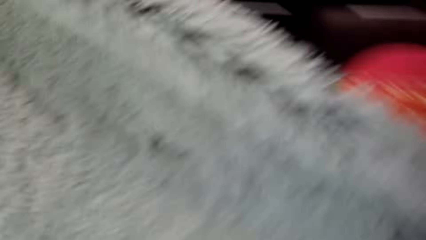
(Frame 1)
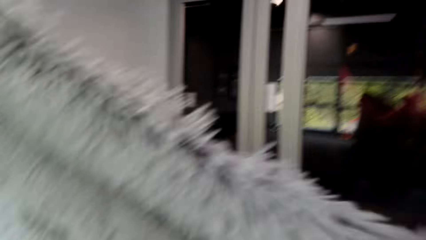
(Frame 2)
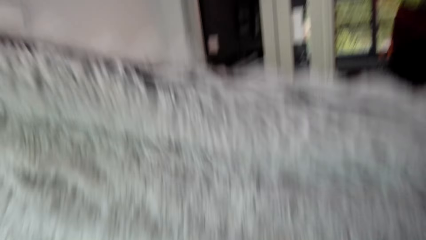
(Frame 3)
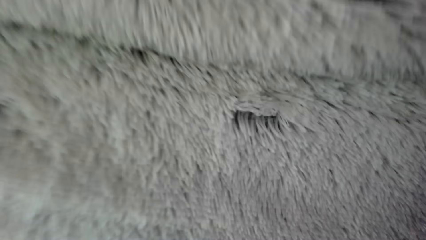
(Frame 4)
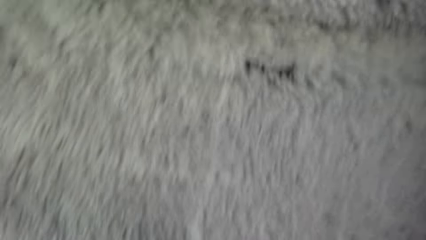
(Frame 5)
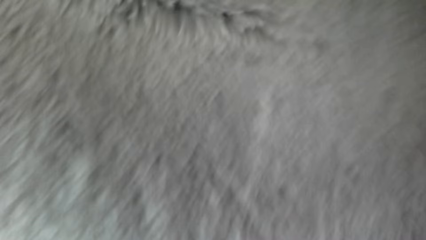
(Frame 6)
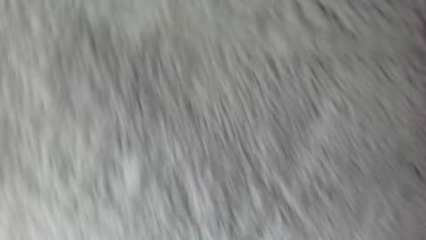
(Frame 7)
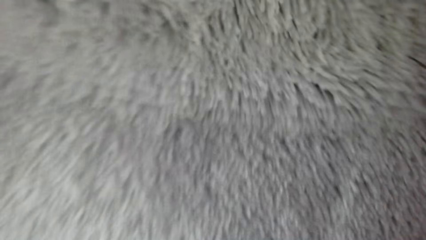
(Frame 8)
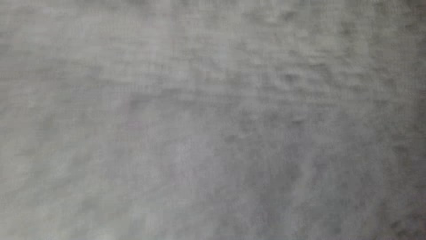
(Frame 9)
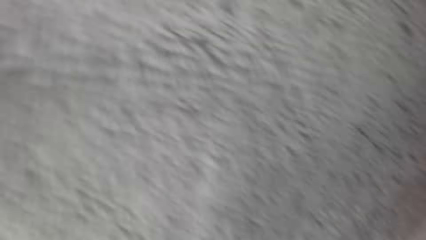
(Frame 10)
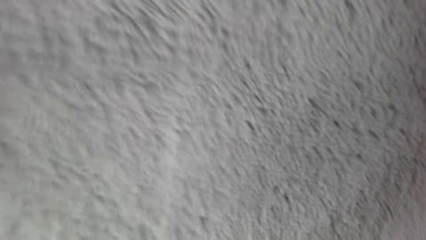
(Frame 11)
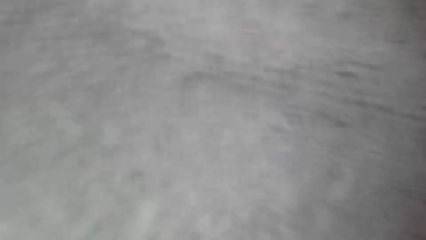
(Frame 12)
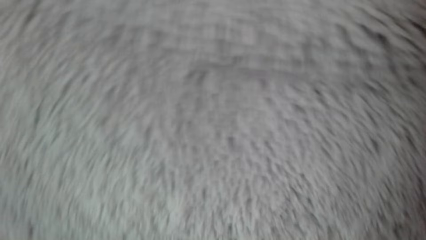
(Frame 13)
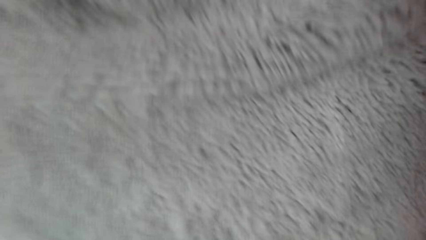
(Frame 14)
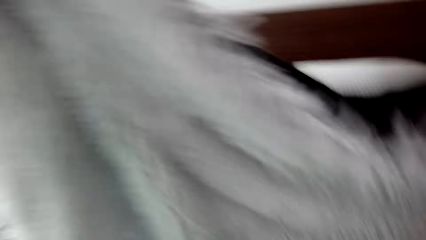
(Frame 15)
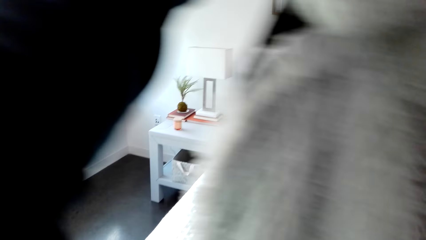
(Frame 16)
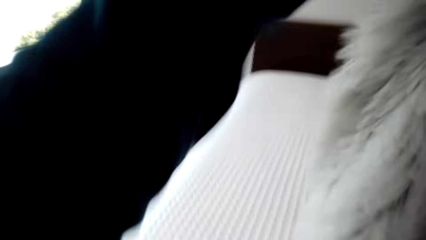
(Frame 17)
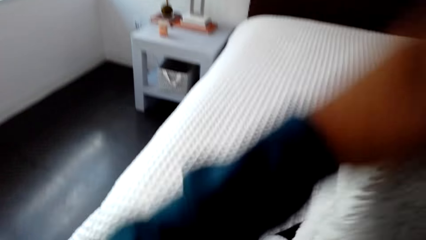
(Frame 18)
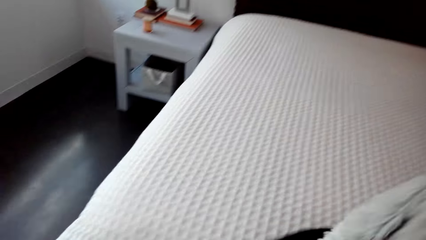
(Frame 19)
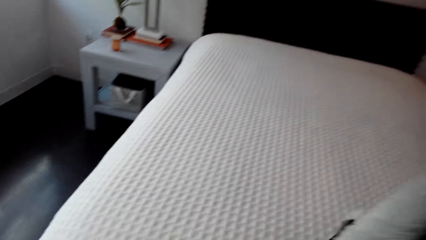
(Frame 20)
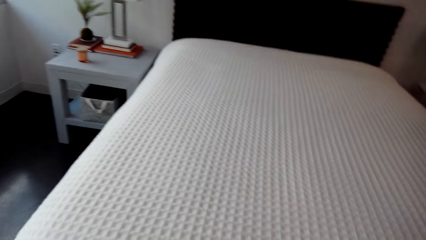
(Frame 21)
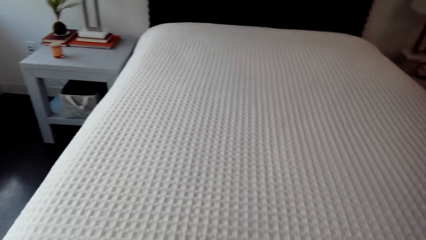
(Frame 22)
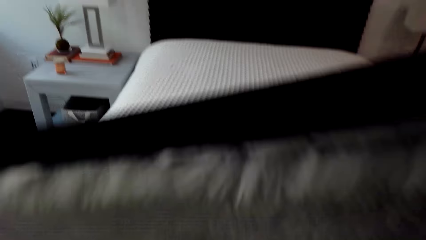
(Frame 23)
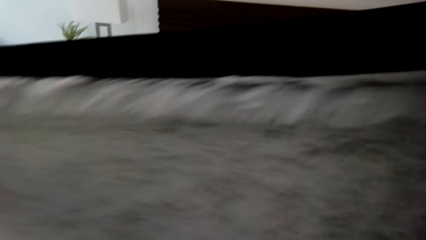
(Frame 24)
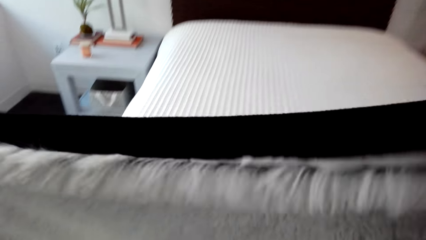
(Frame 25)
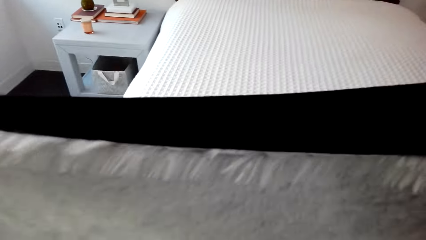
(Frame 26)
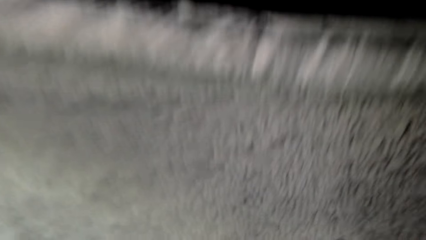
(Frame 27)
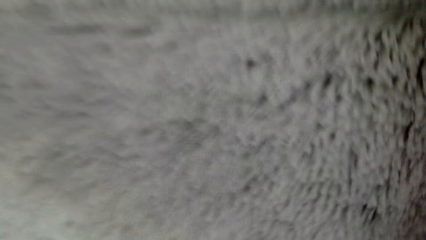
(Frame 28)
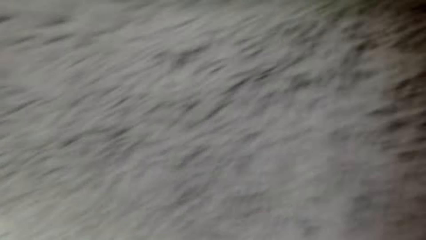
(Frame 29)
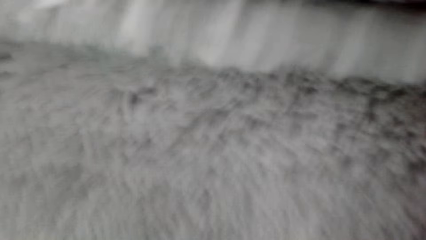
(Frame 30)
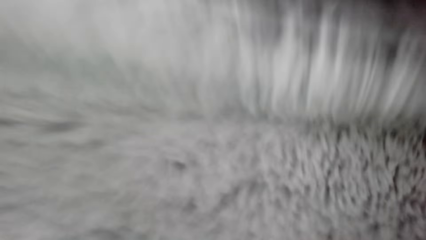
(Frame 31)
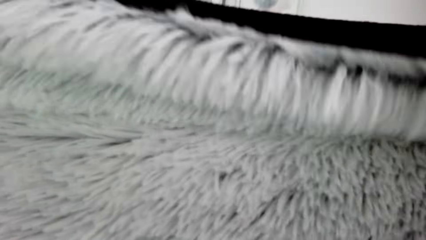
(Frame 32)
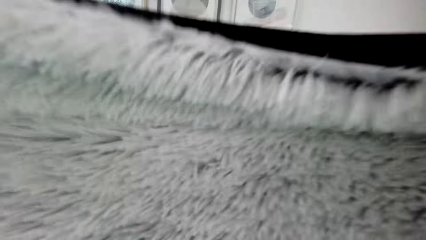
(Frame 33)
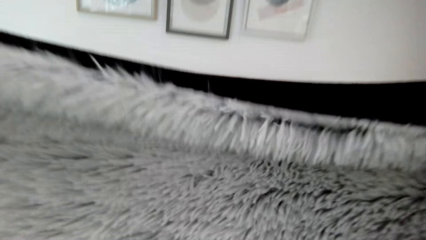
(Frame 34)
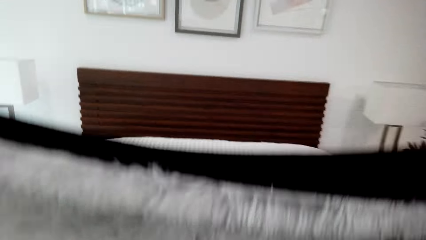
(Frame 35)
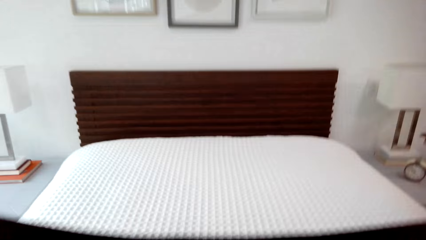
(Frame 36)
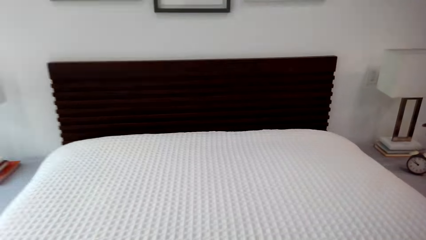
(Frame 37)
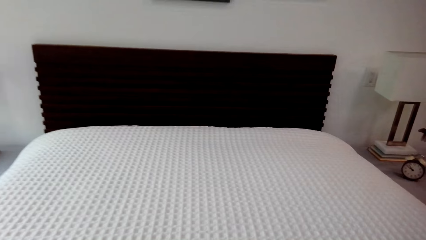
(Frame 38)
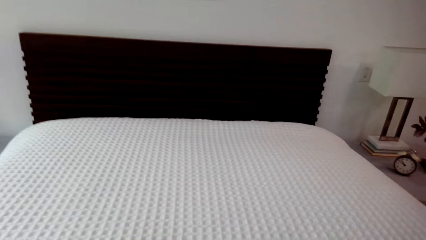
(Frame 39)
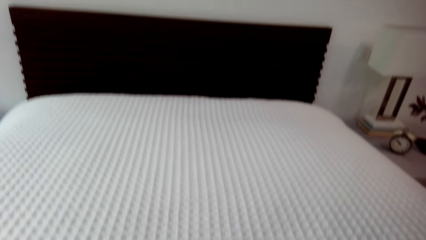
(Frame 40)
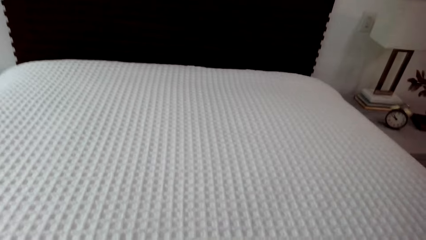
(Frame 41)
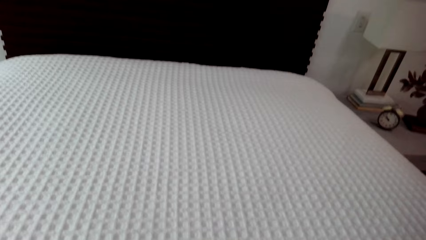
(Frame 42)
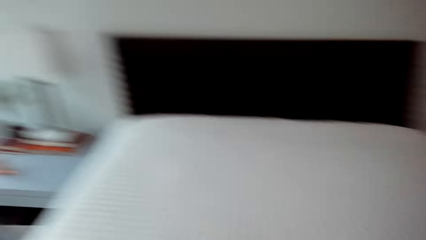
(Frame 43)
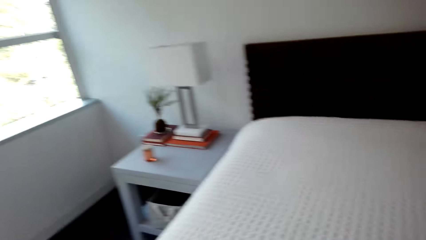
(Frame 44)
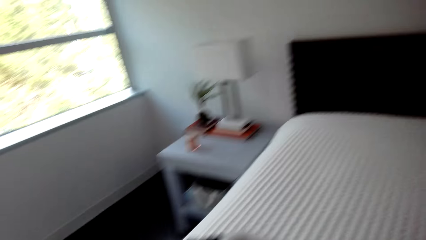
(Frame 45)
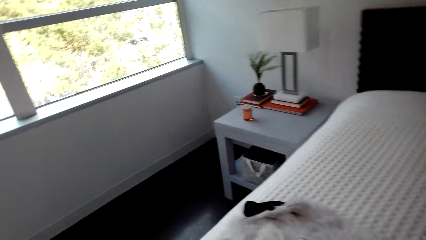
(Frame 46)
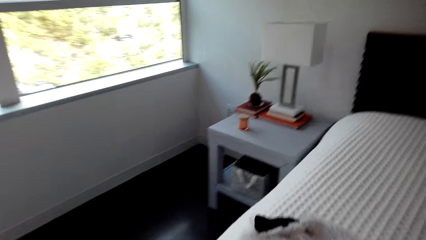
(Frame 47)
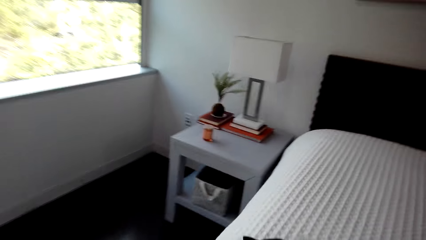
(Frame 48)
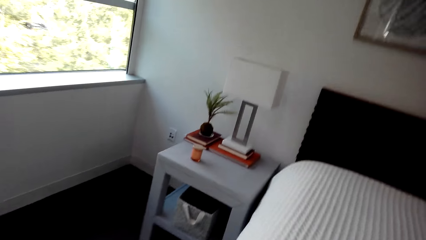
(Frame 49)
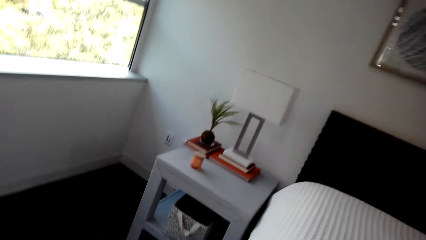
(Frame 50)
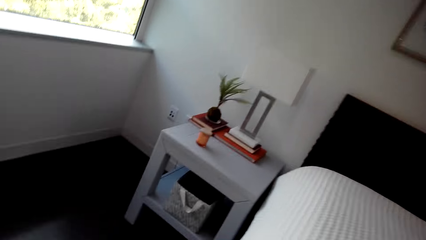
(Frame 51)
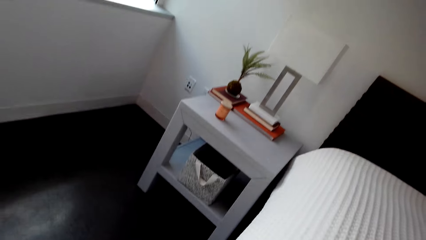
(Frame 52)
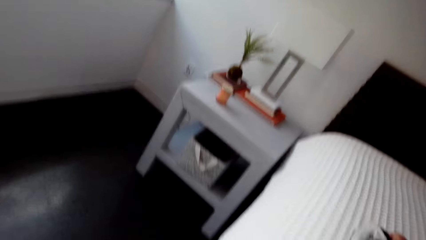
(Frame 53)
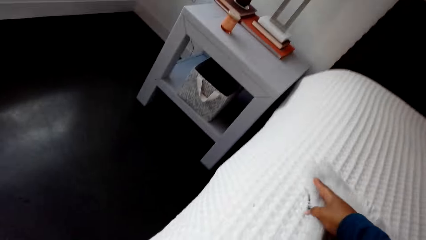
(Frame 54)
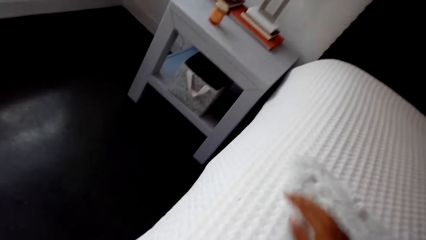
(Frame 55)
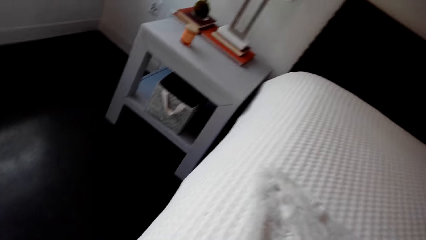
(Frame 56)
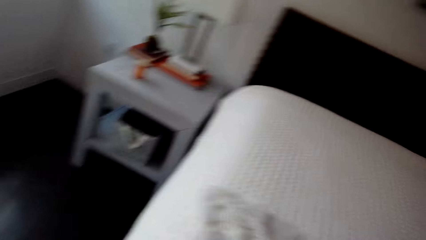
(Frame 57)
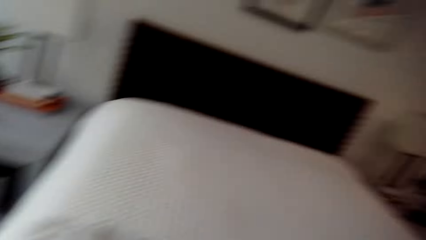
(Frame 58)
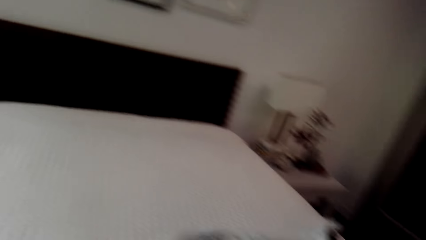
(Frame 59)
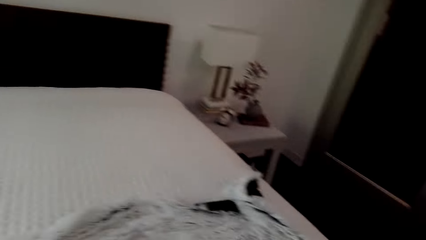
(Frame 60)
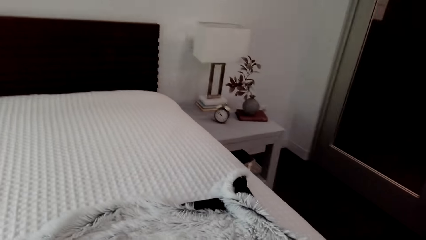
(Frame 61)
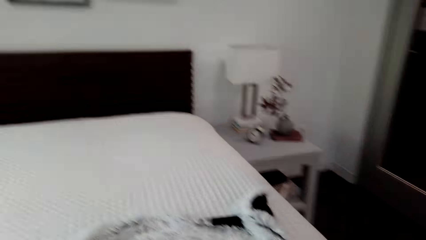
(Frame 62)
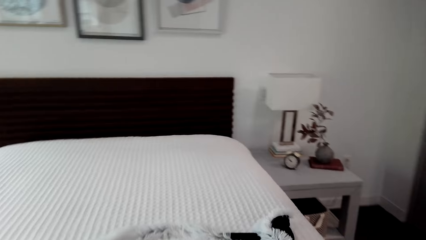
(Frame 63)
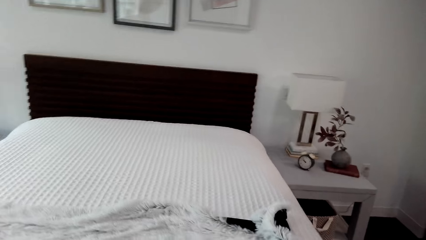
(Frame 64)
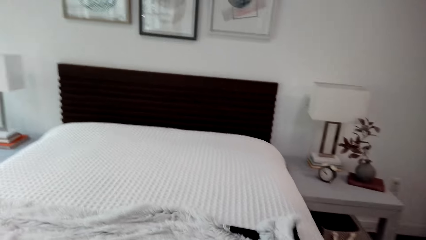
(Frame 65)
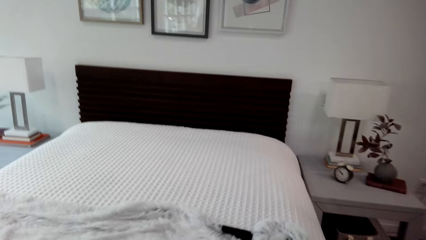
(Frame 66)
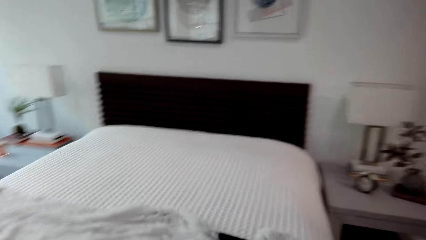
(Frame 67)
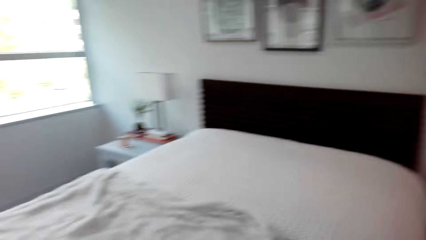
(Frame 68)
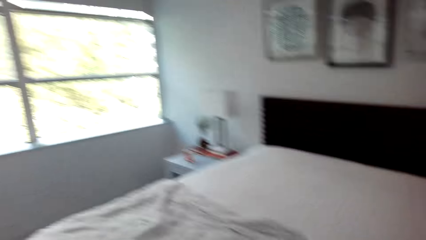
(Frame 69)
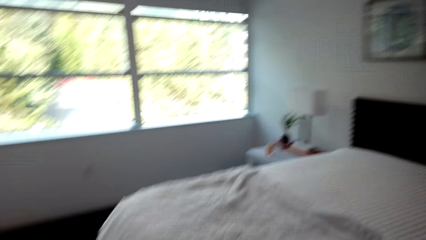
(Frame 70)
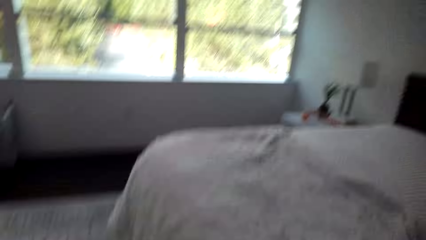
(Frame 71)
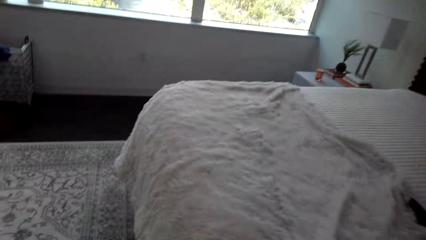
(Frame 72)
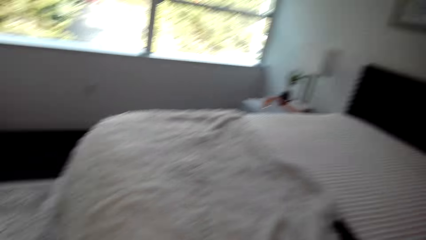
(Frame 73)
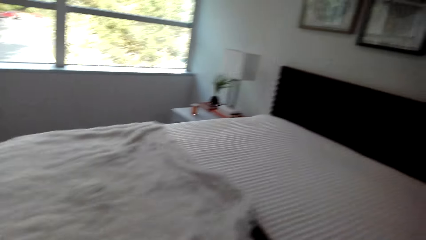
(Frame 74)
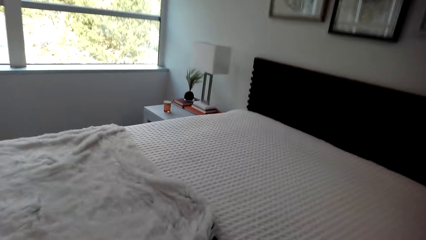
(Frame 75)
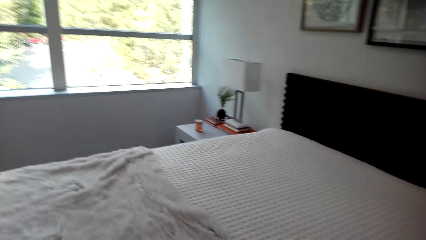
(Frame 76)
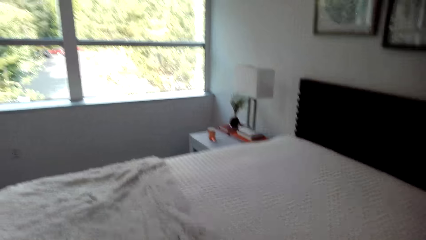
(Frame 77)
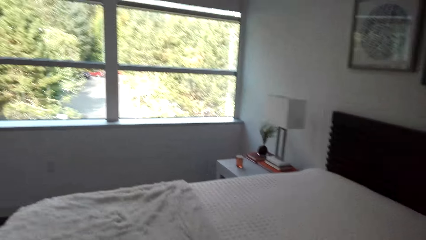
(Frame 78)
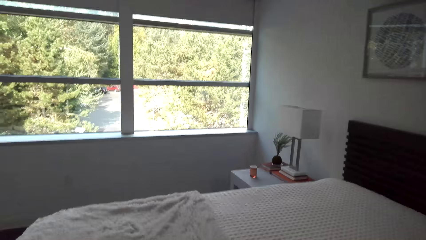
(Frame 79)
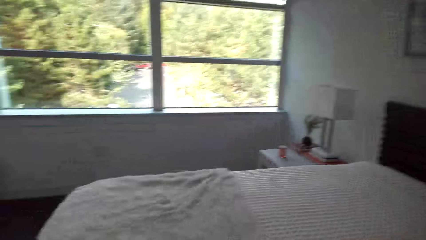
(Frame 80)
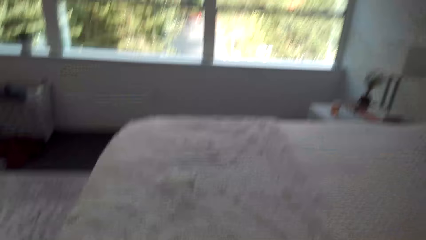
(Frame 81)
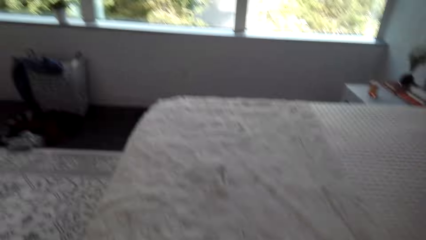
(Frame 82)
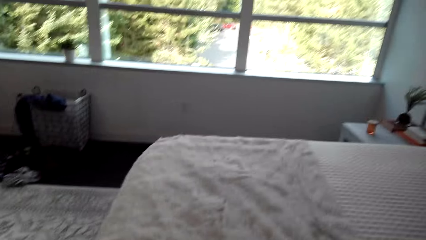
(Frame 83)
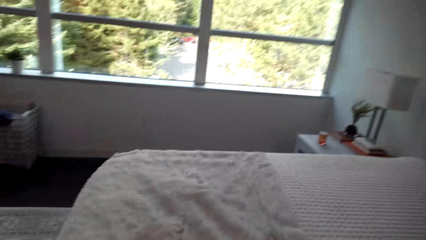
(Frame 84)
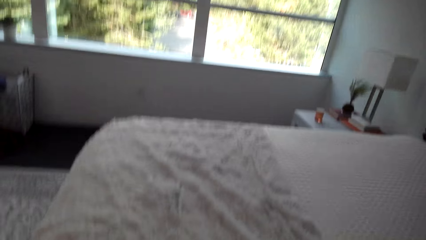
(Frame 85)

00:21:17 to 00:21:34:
The camera wearer spreads the woolen bedding on the bed. They spread a coverlet on the bed. They straighten the coverlet.
